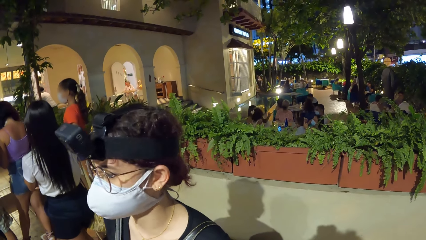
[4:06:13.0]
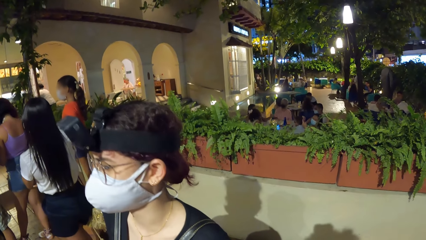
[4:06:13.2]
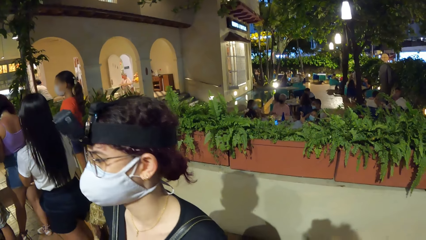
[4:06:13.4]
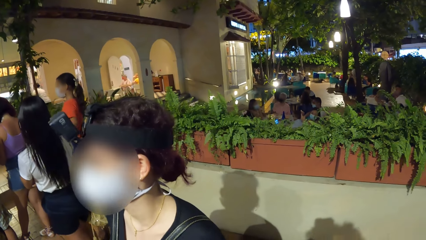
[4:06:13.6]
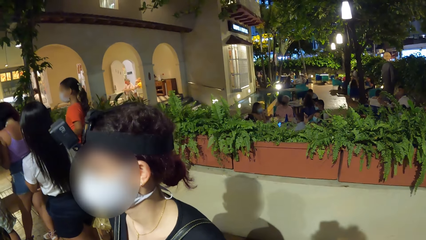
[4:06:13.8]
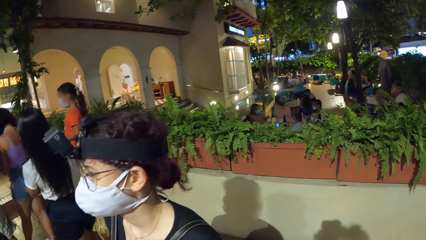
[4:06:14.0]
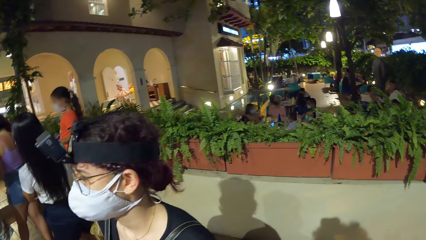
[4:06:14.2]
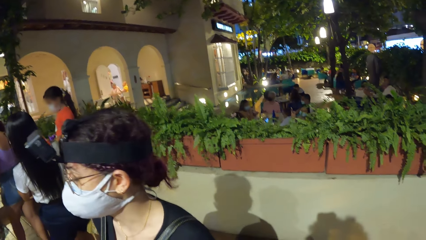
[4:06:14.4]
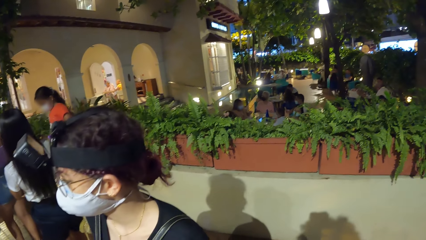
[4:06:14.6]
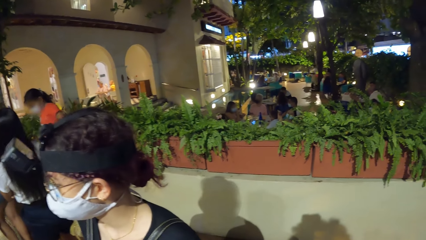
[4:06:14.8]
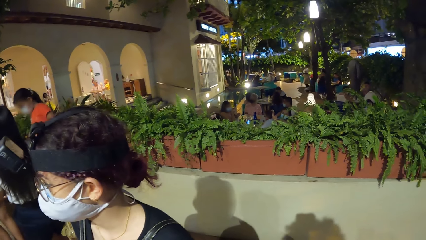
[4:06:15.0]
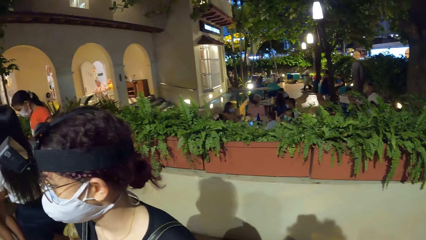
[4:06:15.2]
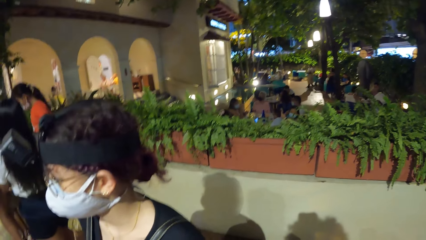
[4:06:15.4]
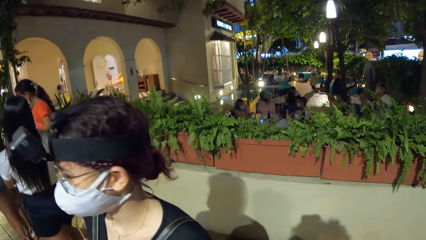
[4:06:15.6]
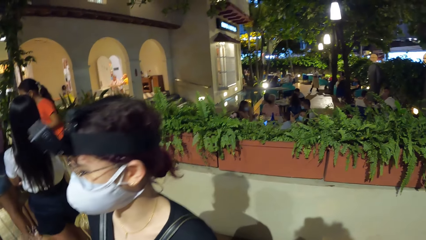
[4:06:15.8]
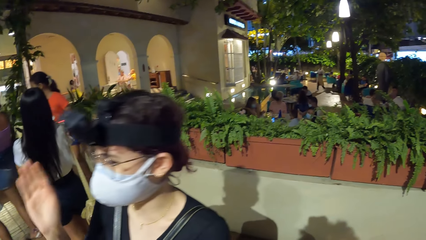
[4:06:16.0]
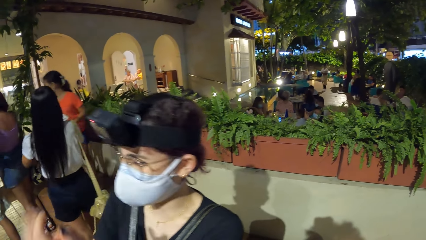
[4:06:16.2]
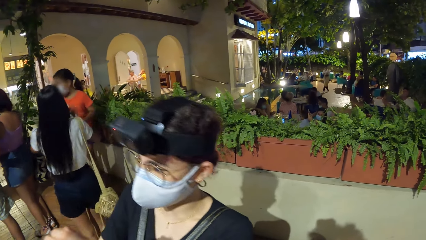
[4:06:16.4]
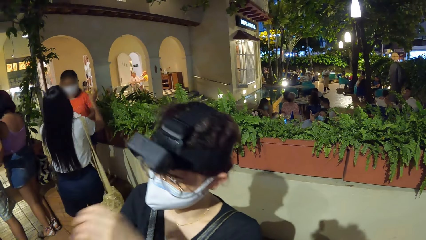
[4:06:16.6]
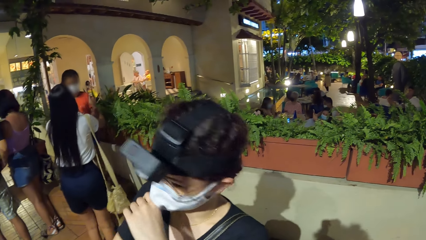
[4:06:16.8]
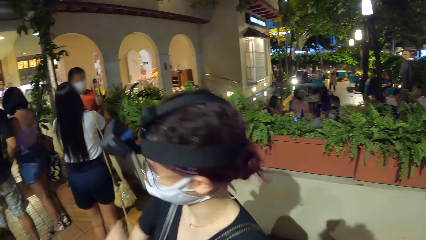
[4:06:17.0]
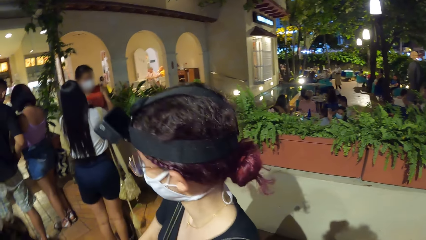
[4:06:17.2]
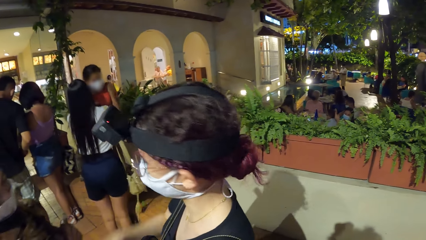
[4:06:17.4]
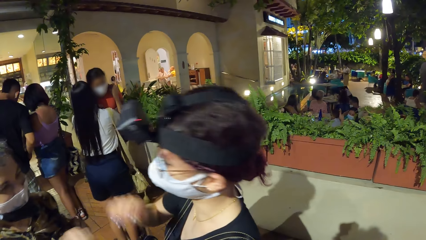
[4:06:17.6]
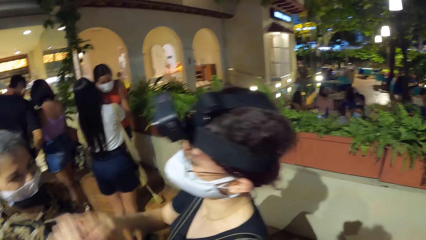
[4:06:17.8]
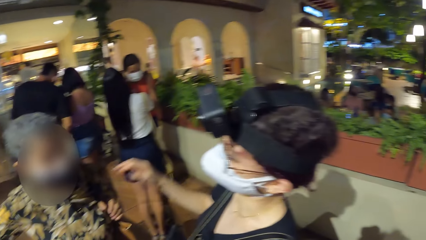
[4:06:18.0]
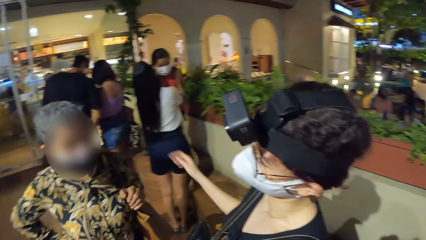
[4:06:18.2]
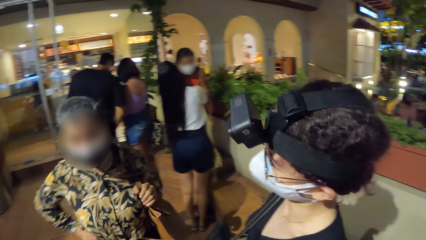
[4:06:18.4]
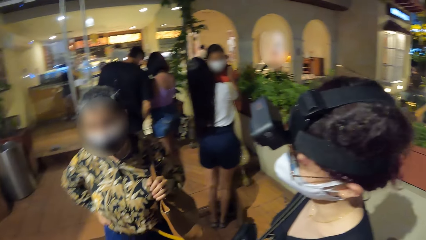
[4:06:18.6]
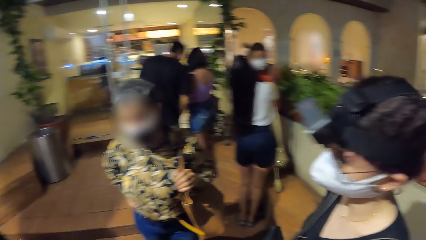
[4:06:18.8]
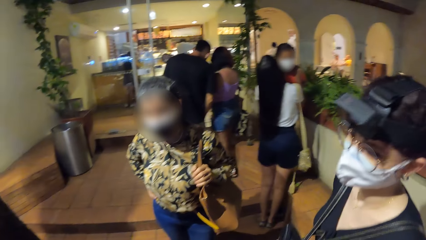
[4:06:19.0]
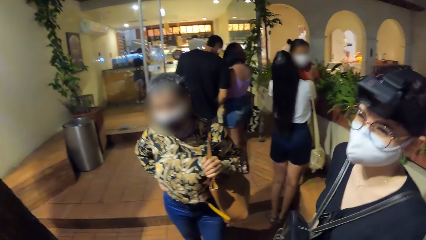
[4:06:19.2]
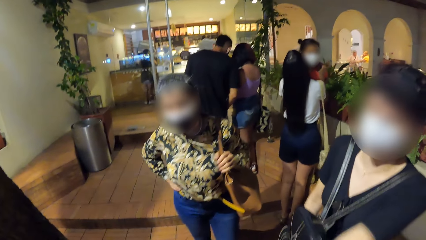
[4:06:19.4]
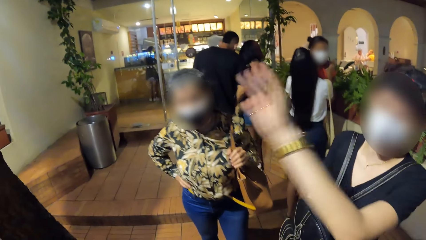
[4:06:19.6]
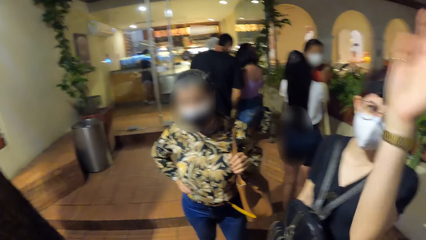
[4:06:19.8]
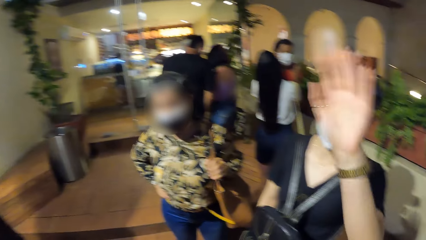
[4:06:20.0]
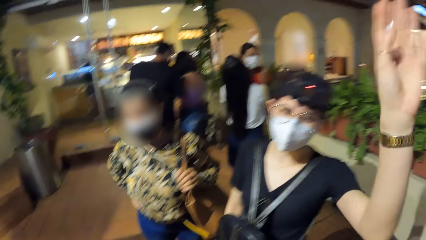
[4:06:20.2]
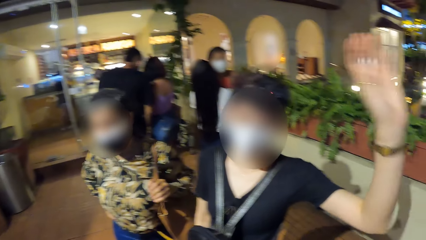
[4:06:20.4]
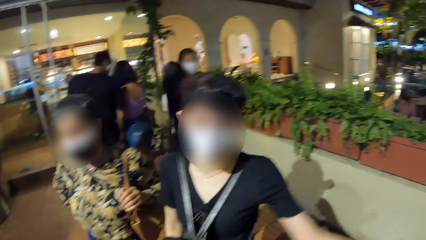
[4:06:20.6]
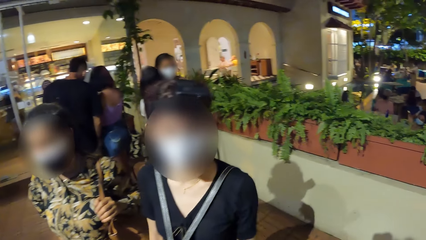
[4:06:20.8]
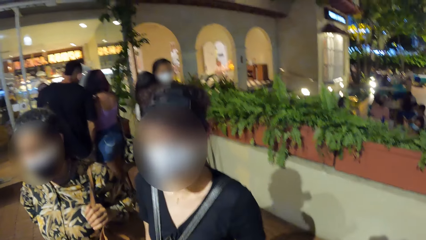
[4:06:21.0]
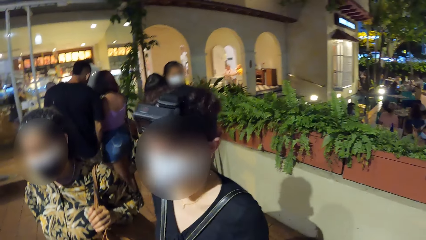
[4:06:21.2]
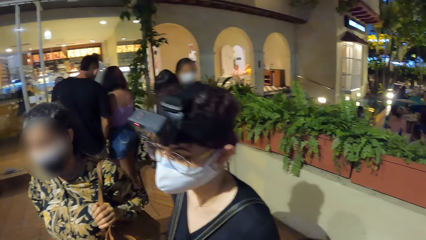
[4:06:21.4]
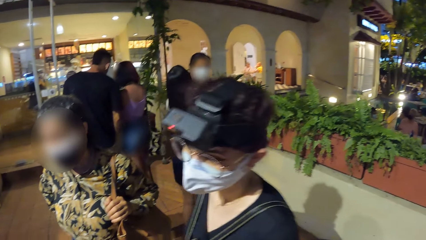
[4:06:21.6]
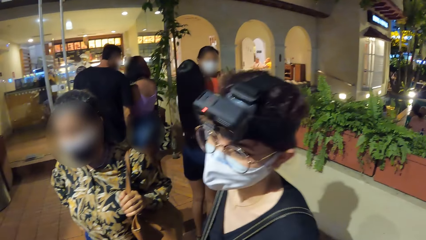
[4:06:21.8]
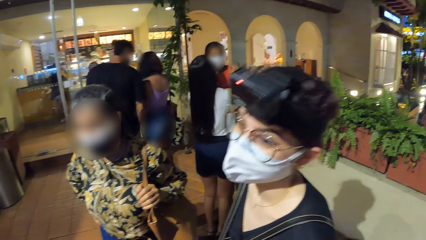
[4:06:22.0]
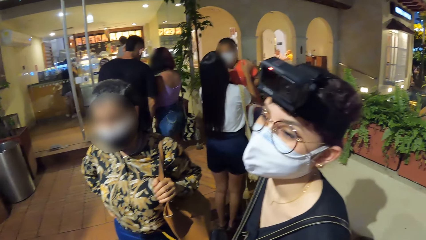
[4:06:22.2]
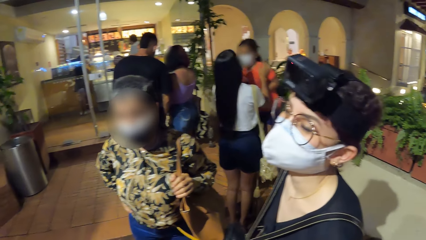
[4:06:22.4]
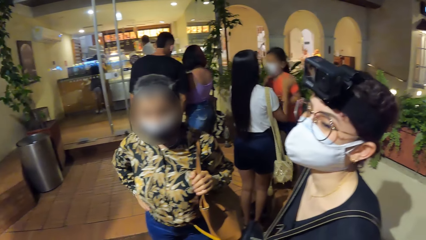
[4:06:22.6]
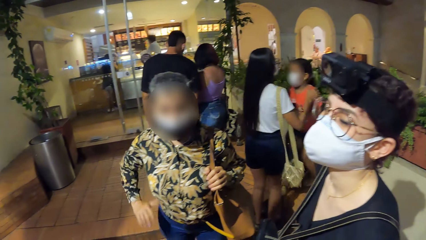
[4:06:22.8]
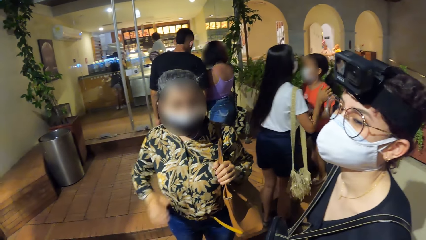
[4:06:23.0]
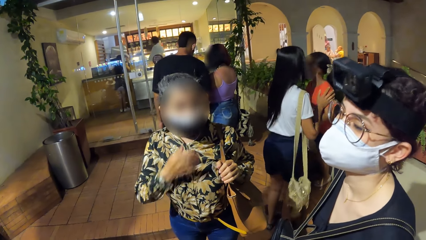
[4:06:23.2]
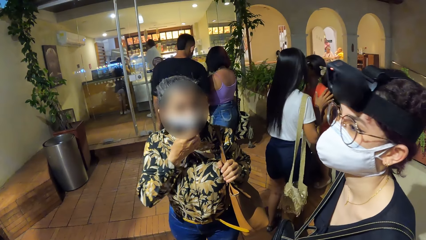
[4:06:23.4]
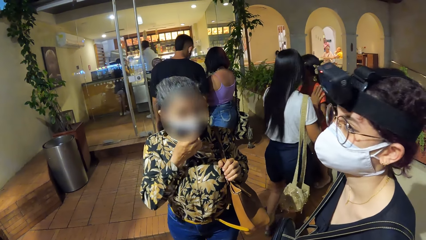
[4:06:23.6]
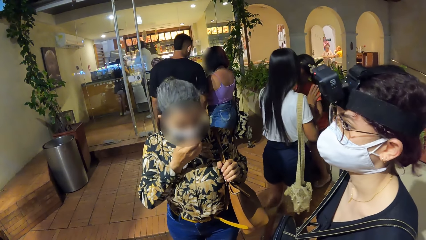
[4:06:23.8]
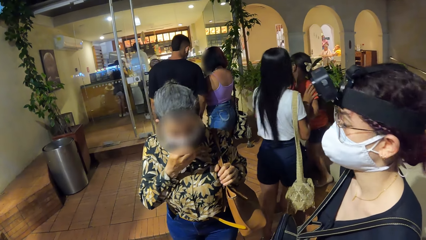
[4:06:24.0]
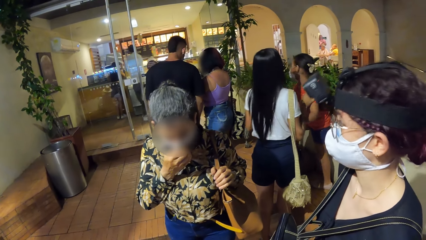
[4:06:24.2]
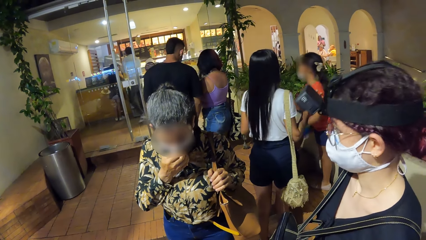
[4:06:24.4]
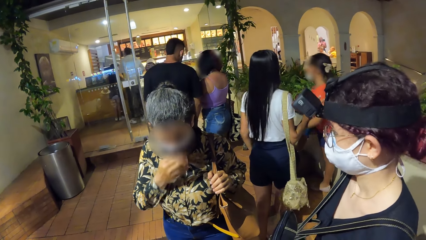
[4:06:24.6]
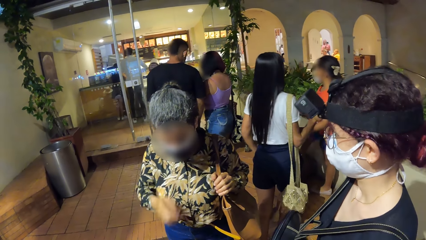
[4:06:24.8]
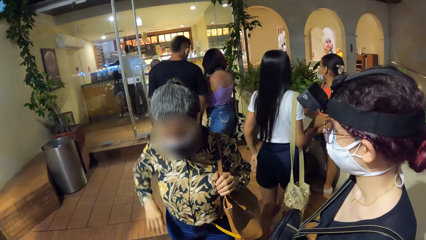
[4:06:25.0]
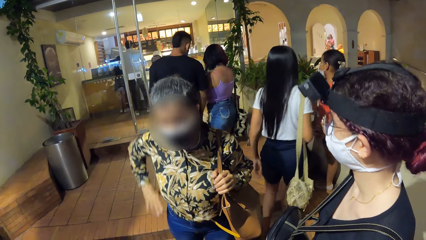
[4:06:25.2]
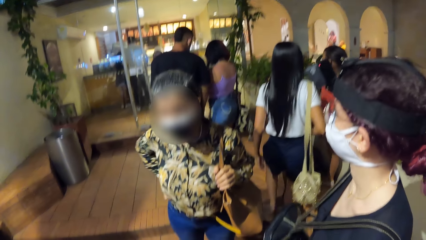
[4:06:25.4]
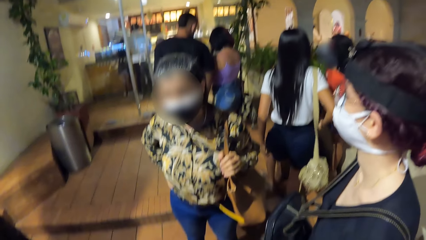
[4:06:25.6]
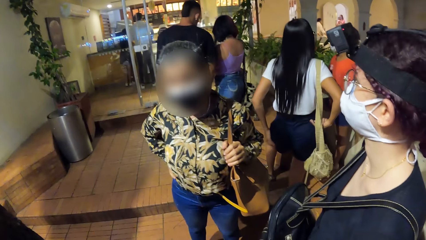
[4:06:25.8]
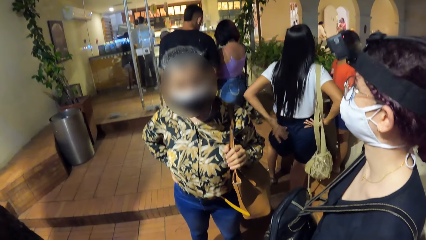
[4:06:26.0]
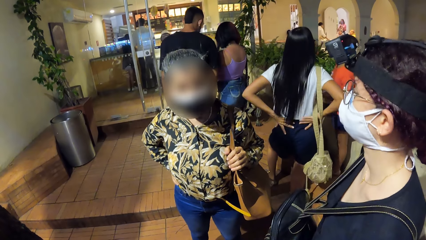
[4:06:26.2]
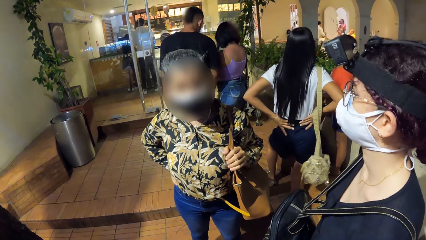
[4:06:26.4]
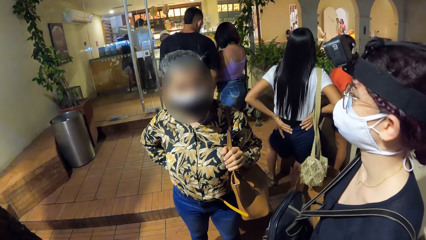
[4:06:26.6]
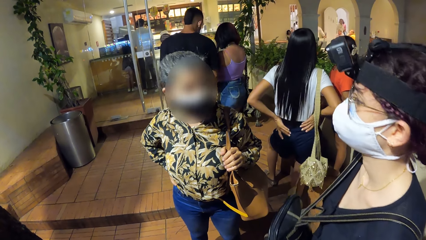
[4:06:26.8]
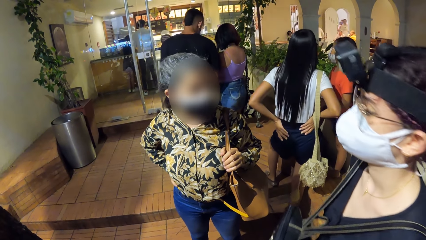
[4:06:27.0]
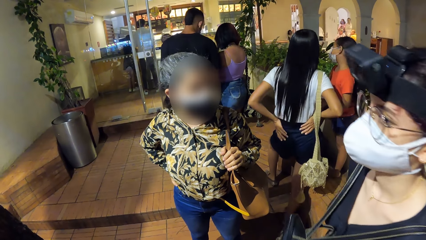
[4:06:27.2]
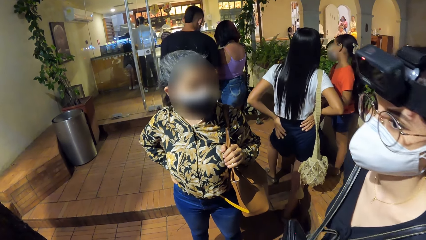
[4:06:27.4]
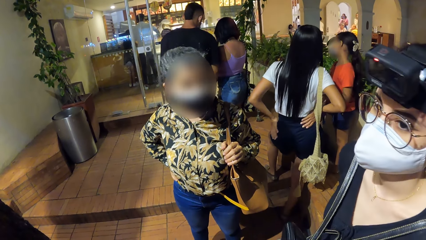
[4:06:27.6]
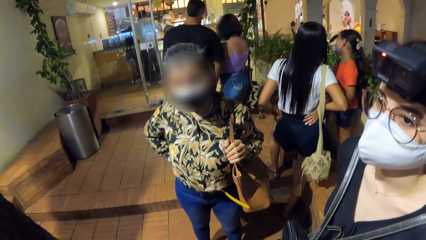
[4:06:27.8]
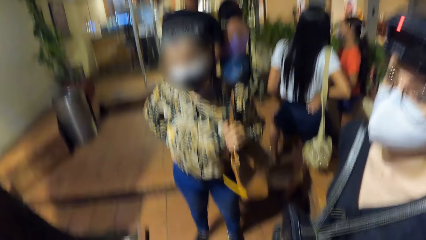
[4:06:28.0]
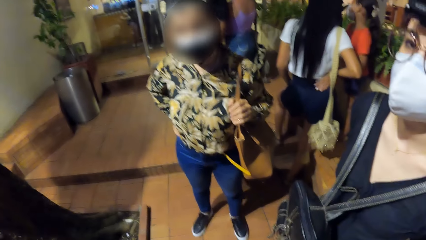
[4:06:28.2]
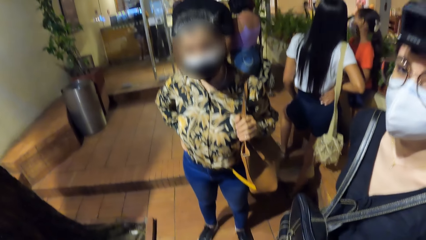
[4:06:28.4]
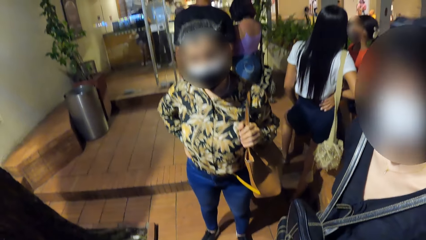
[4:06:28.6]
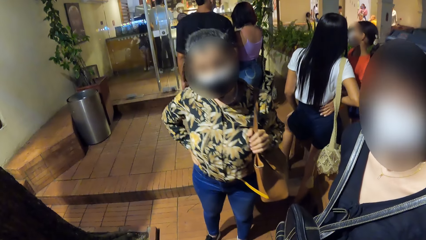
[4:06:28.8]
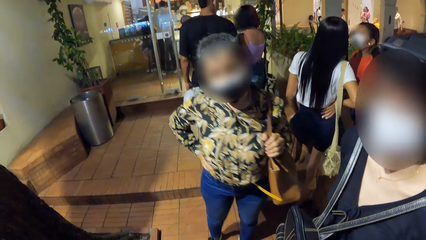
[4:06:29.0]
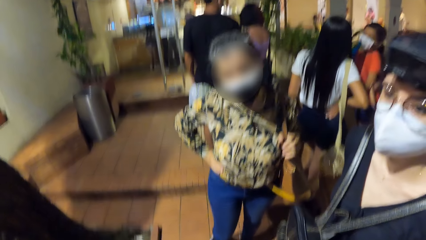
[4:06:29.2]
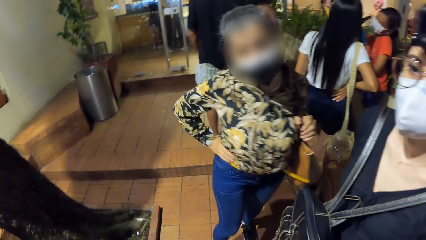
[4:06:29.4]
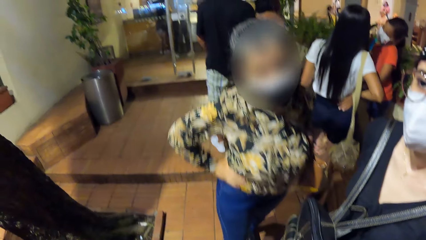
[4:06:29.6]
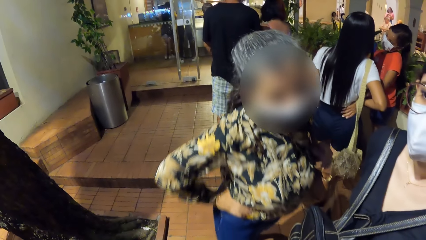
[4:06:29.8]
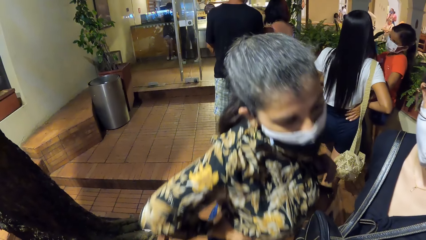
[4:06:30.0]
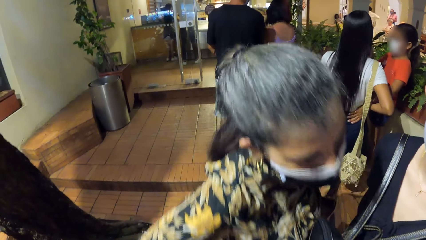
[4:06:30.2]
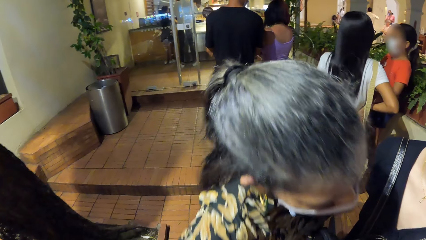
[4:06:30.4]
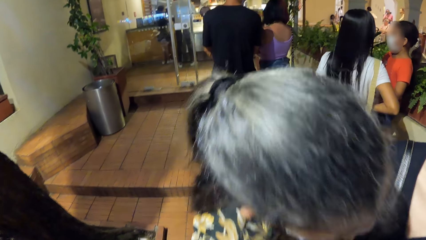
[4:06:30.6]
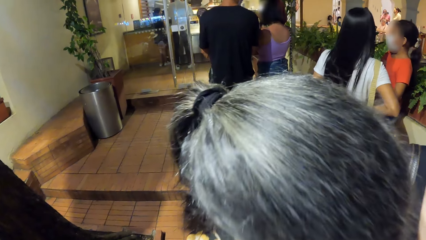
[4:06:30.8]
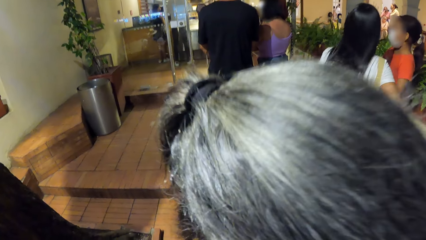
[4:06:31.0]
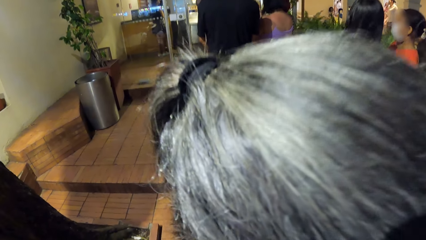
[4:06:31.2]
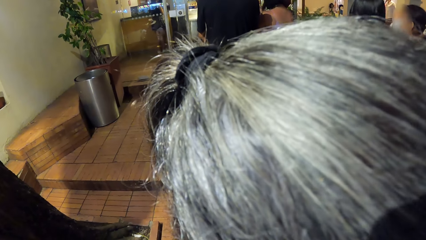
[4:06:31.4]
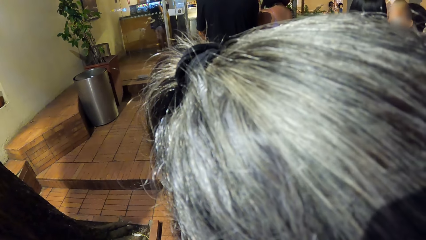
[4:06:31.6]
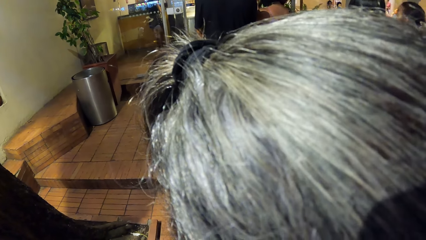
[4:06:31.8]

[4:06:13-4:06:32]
A woman gestures her hand, looks aside, gestures her hand, and lifts her hand. Another woman adjusts the facemask on her face with her right hand. She pulls her hand off the mask, puts her hand on her waist, and steps toward the first woman.
